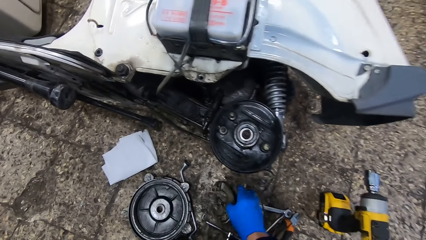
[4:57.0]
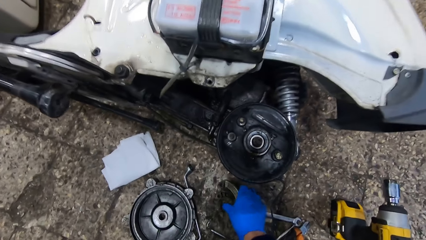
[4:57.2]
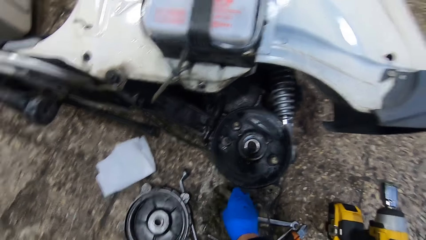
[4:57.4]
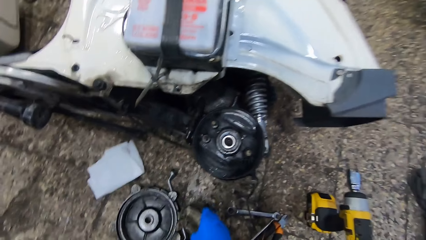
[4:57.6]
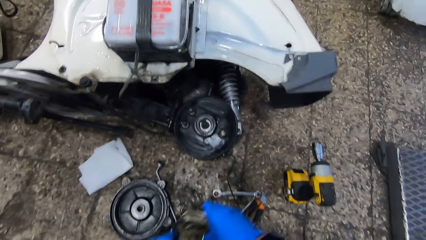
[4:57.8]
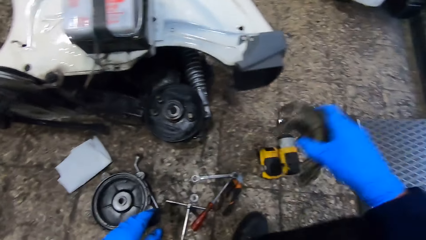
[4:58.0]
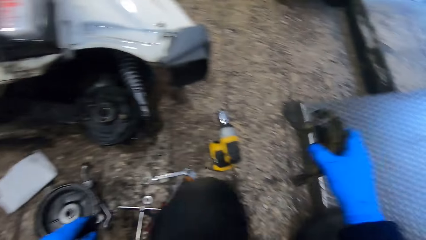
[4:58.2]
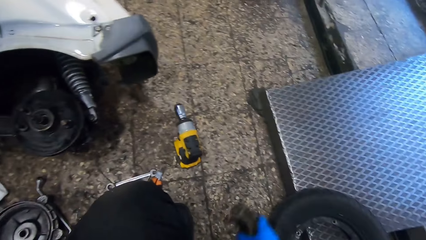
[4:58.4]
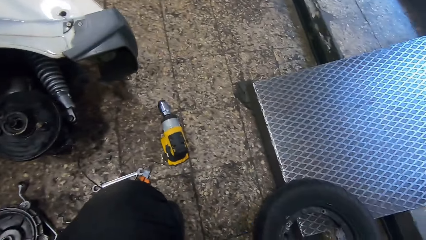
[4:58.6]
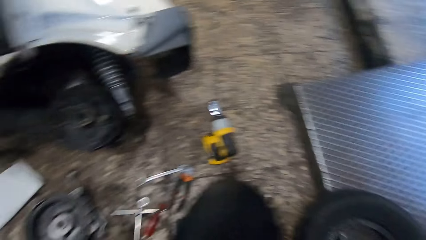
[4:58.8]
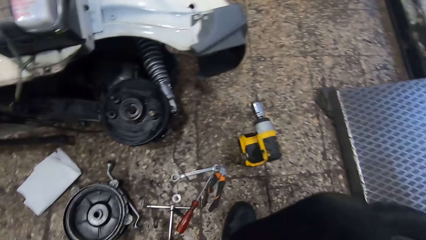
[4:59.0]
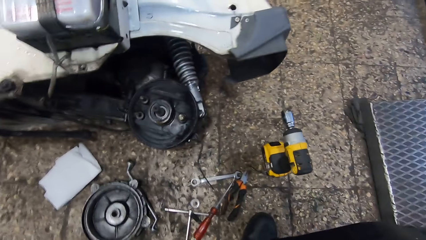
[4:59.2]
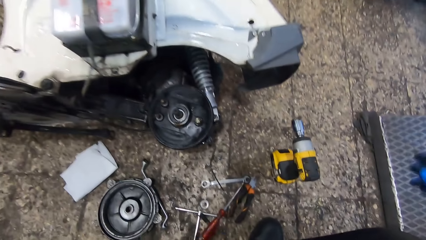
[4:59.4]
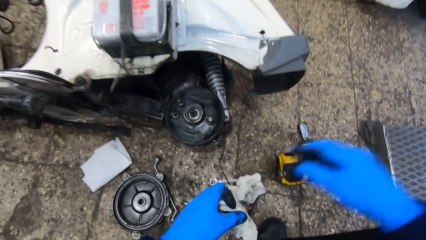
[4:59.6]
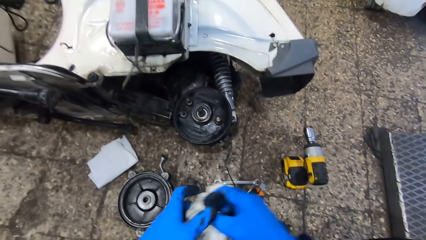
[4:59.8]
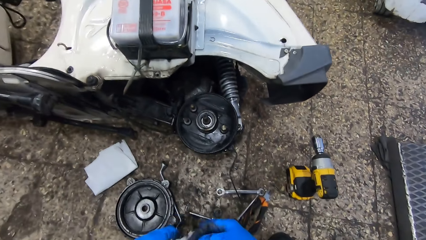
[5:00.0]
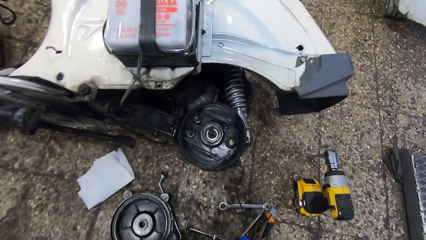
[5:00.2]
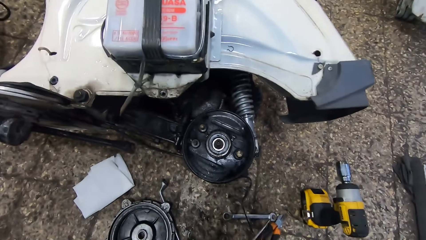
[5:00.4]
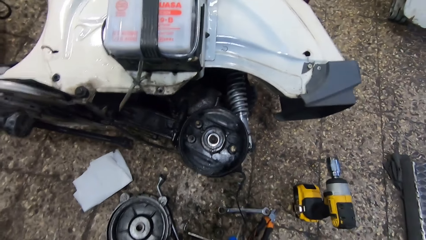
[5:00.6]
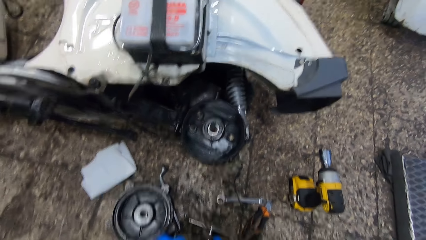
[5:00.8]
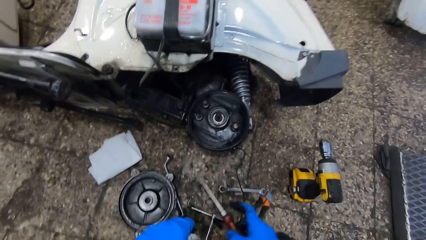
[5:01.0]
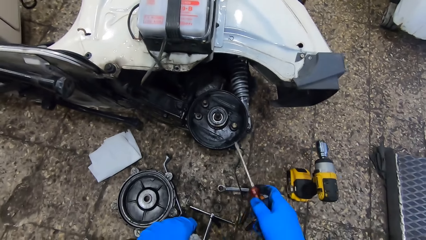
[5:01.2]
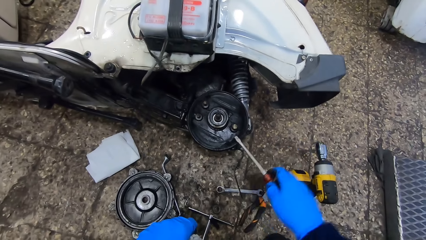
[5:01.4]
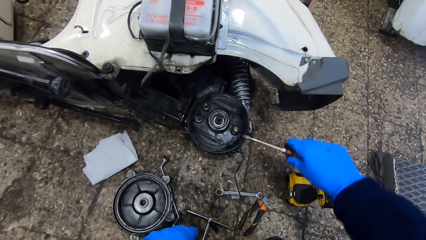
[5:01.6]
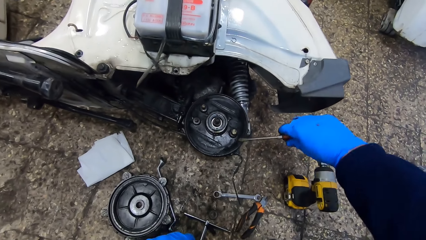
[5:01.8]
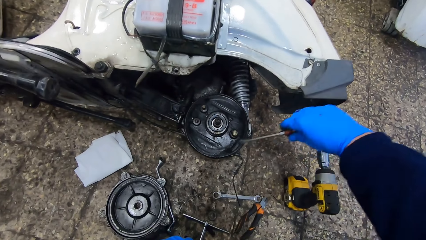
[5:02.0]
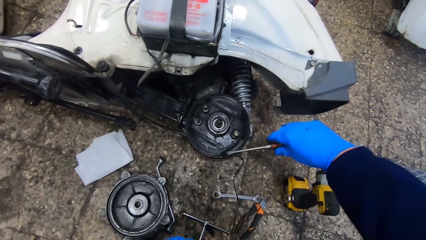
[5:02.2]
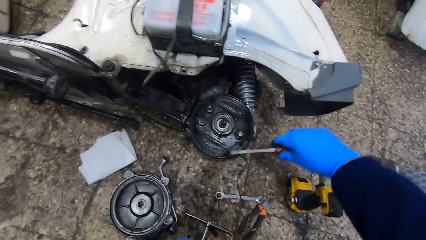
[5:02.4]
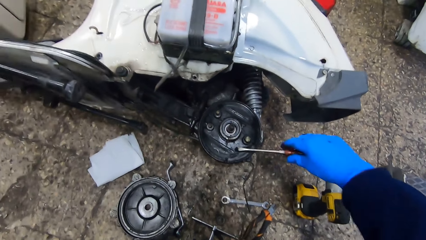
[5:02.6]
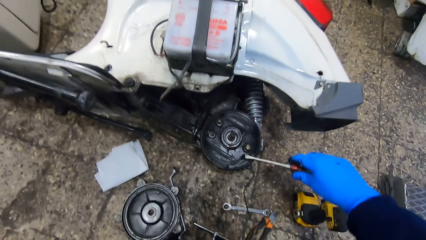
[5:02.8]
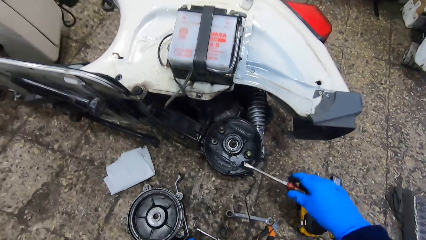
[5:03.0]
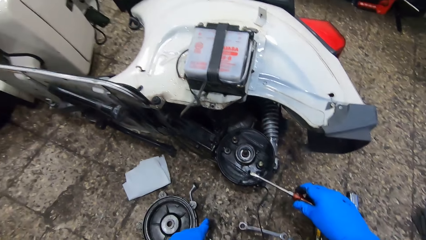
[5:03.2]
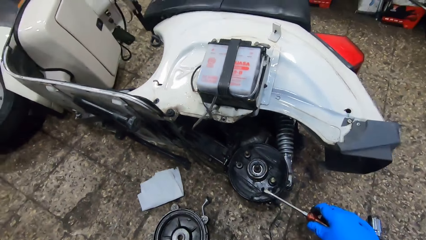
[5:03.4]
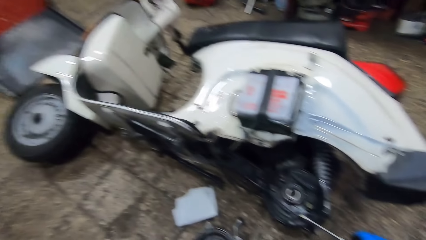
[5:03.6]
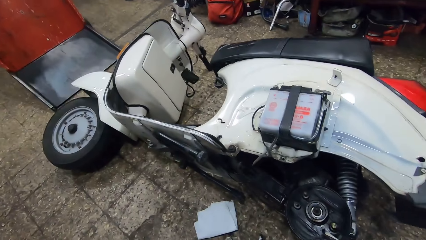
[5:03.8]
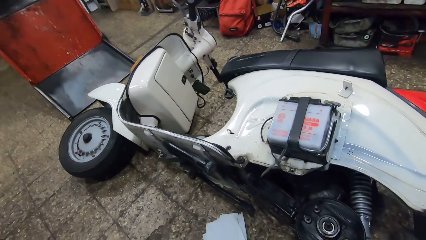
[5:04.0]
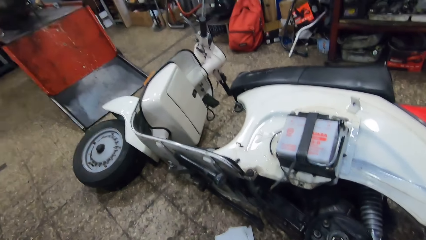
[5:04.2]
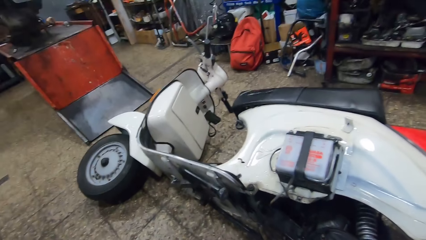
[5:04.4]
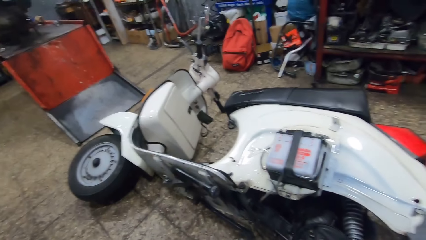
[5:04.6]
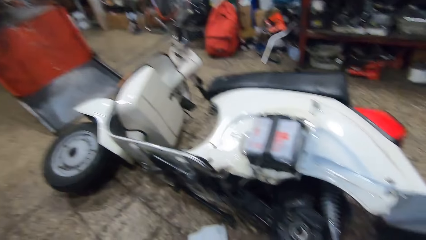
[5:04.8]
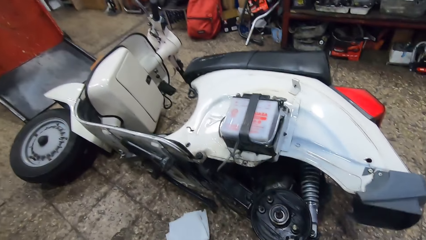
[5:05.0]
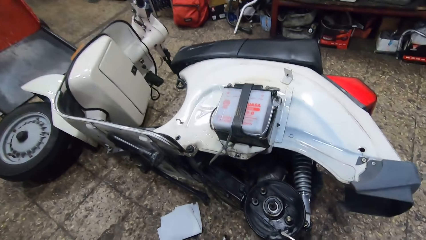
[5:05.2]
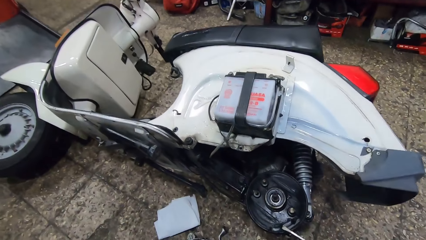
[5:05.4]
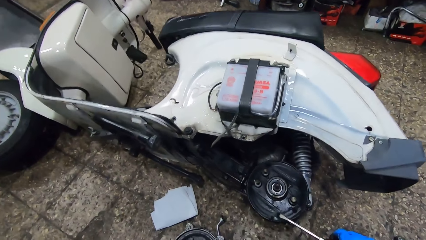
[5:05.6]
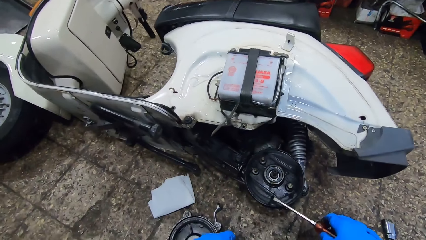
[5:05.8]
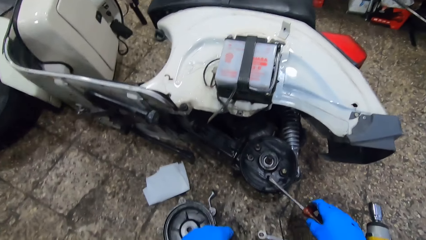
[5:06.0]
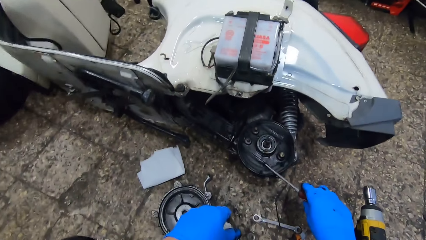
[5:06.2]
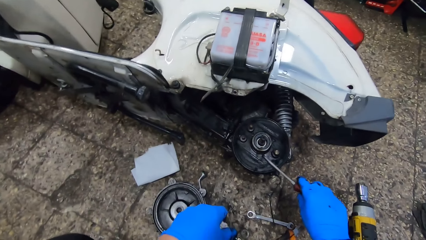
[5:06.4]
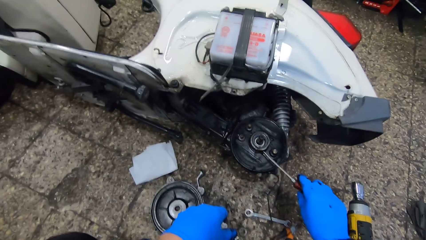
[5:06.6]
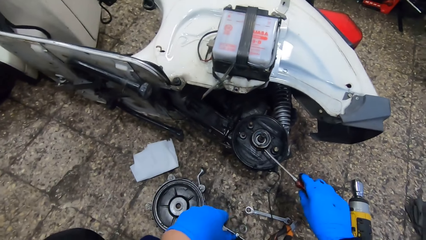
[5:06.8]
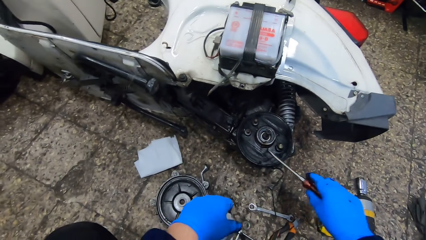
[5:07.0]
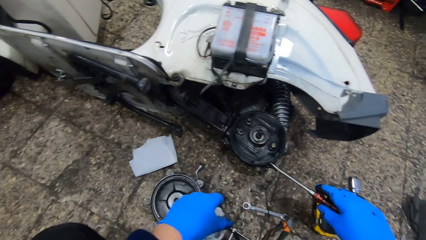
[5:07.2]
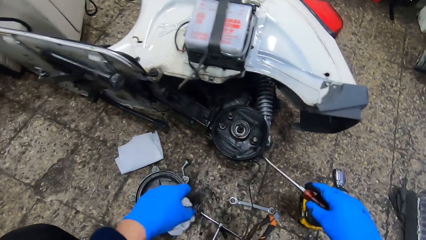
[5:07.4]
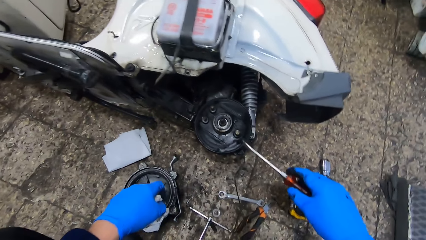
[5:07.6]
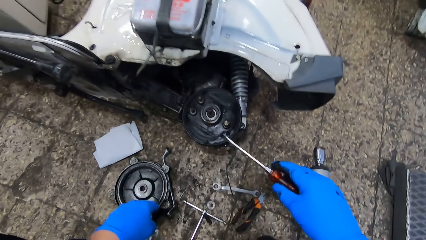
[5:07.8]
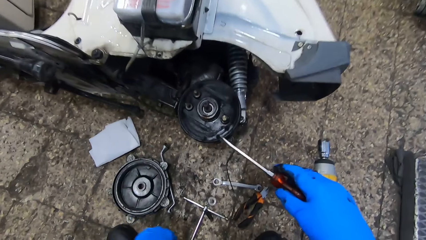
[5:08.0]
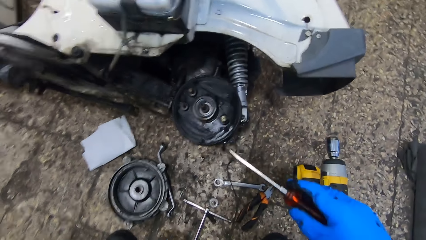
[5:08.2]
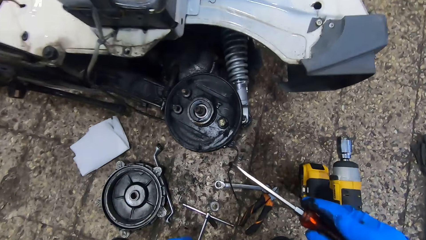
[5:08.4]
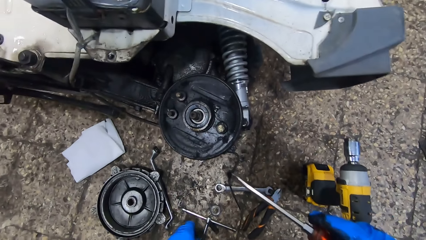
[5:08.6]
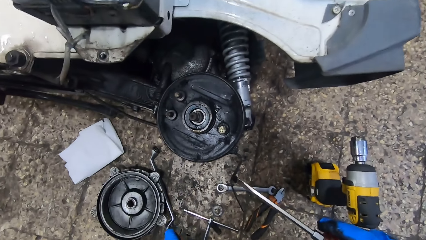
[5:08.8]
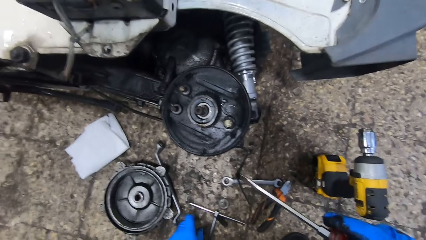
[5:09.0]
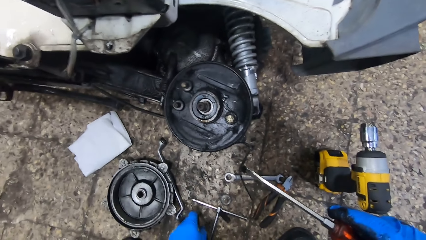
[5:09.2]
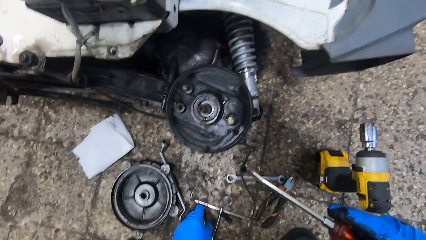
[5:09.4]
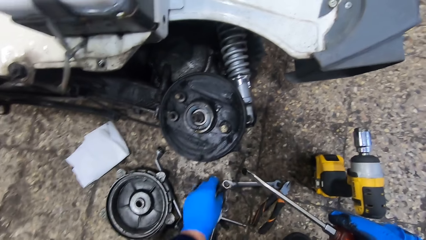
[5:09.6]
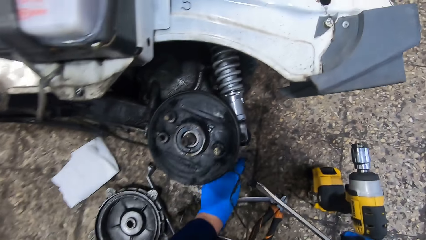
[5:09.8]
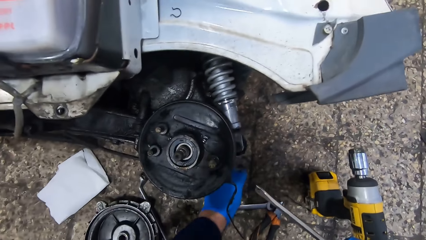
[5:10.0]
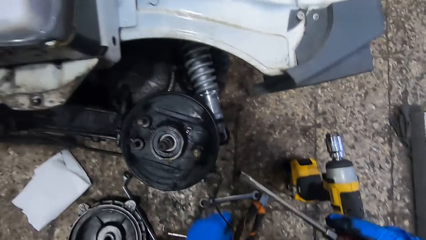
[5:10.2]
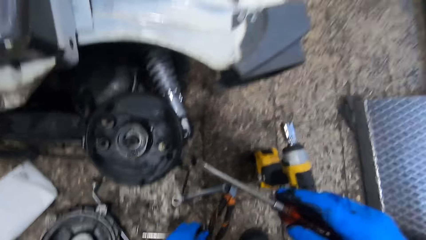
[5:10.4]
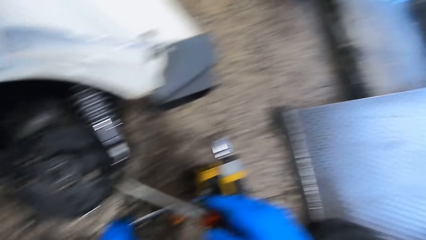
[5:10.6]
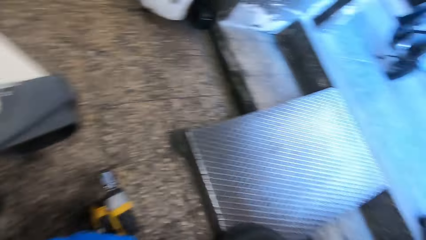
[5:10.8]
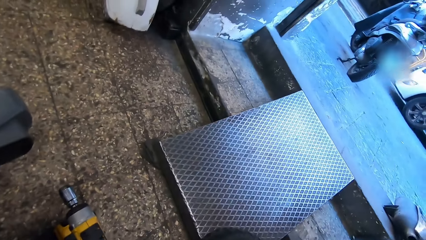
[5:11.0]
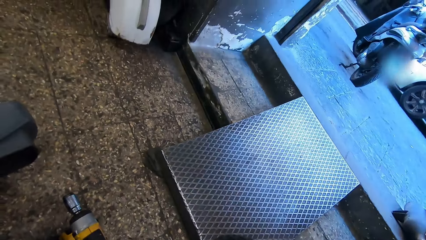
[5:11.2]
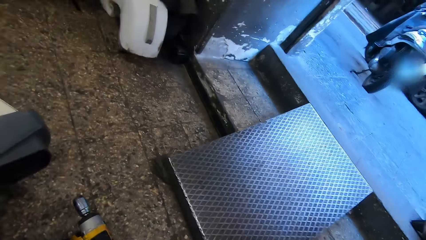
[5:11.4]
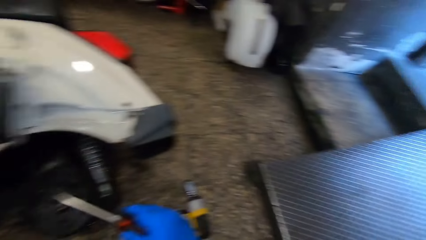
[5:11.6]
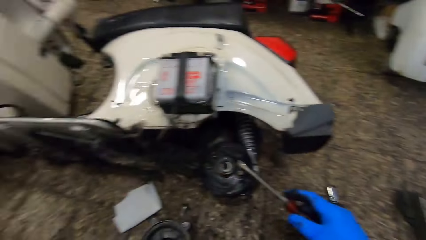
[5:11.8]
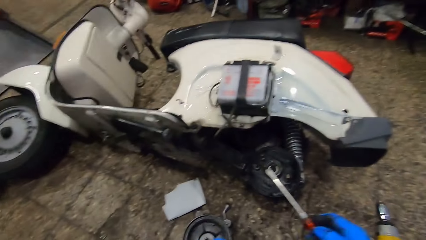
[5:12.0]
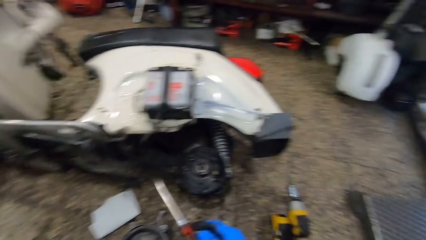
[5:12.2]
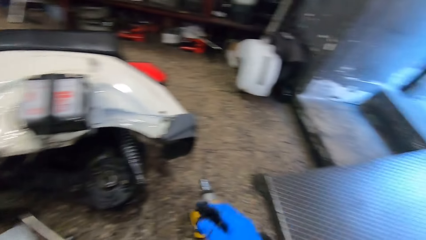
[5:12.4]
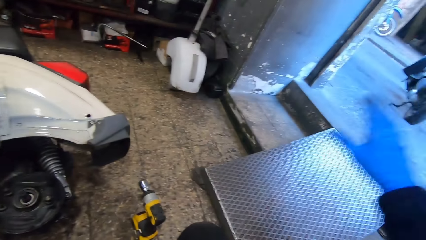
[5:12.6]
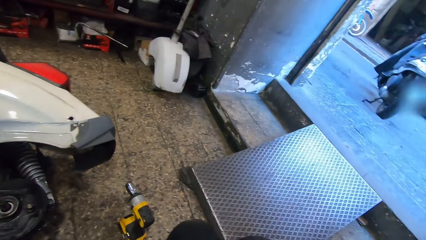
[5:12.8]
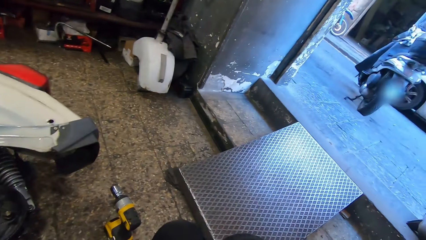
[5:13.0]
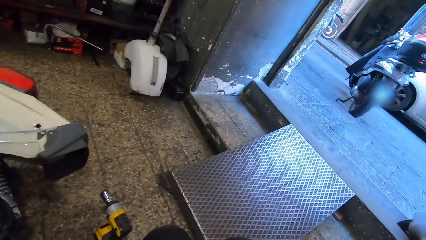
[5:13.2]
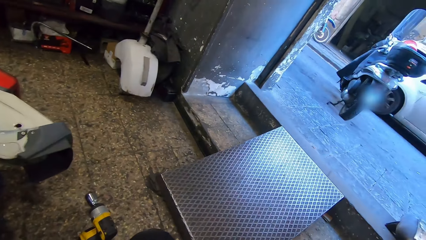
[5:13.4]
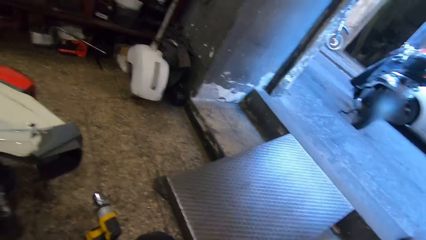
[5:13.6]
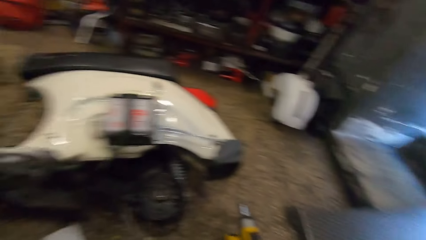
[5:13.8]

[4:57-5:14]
The camera wearer puts the part of the friction material on the floor. He picks up a bolt or friction material on the floor with his right hand. He puts the friction material on the floor. He holds the piece of cloth. He picks up the screwdriver from the floor with his right hand. He holds the screwdriver. He scrubs the rear drum brake pads with the screwdriver. He looks around the garage. He scrubs the rear drum brake pads with the screwdriver. He holds the screwdriver. He looks at the rear drum brake pad. He looks at the motorbike.
